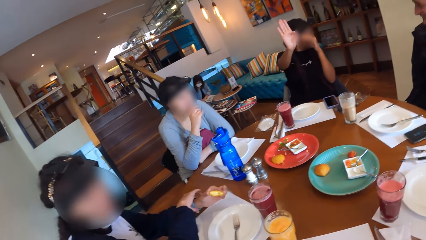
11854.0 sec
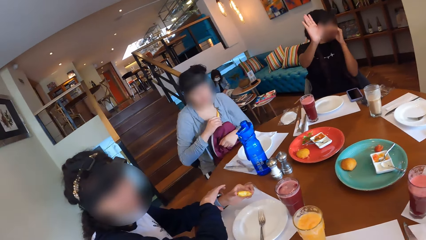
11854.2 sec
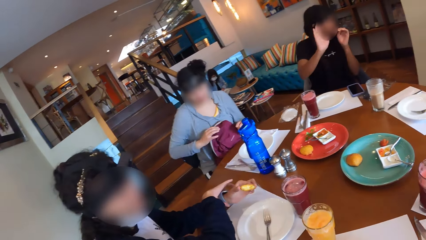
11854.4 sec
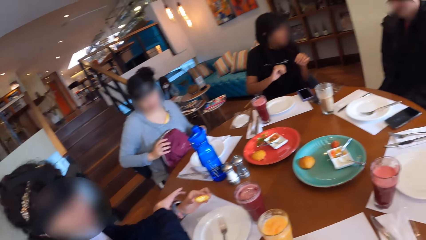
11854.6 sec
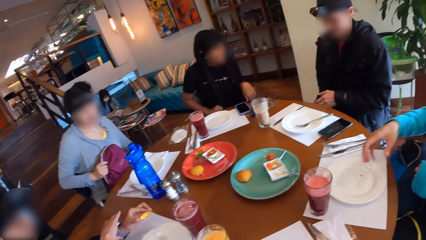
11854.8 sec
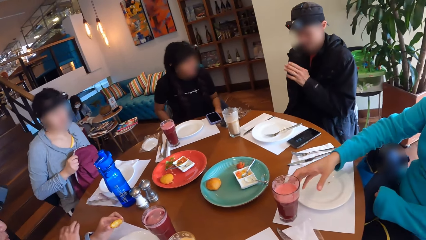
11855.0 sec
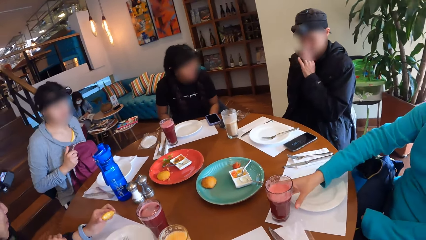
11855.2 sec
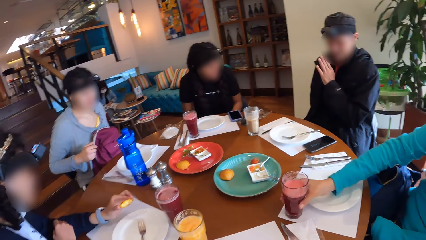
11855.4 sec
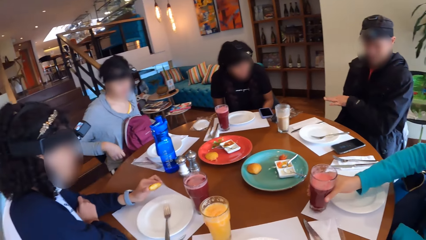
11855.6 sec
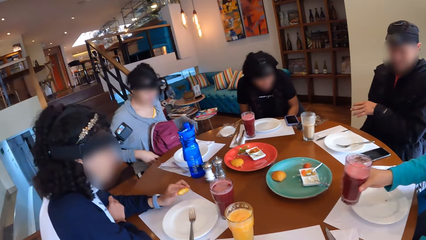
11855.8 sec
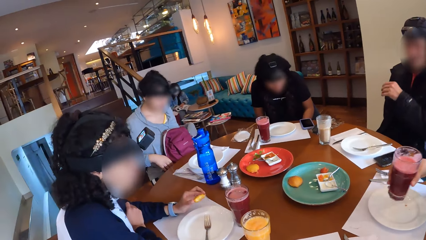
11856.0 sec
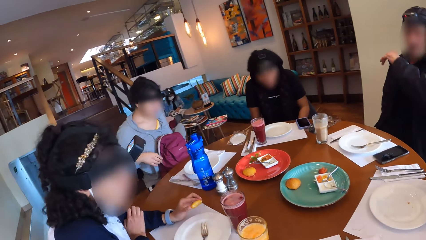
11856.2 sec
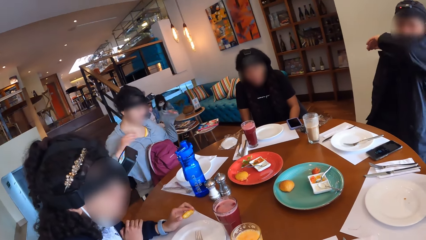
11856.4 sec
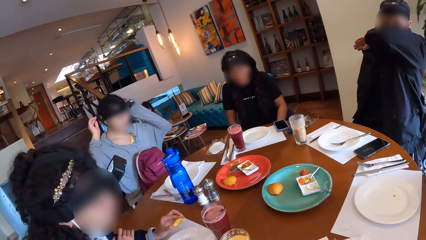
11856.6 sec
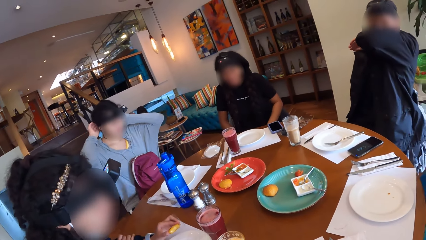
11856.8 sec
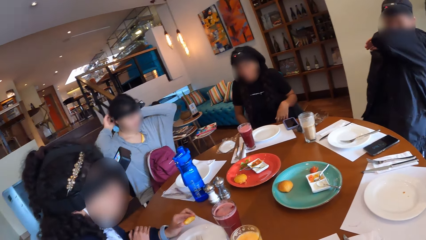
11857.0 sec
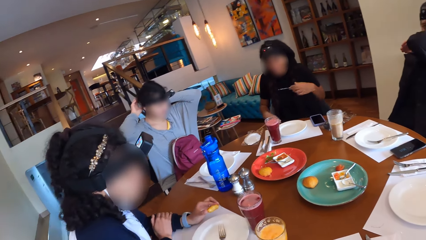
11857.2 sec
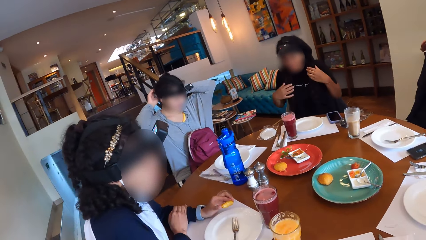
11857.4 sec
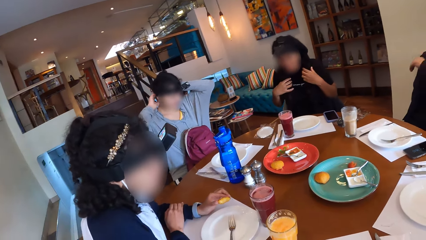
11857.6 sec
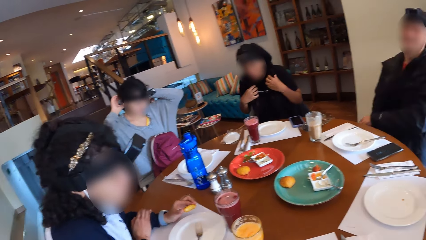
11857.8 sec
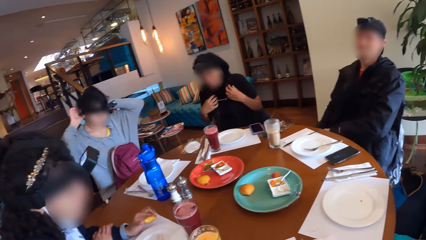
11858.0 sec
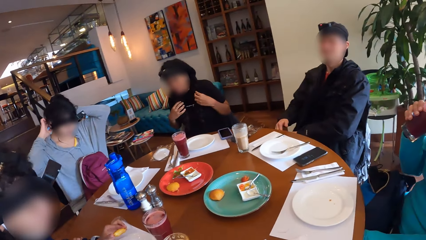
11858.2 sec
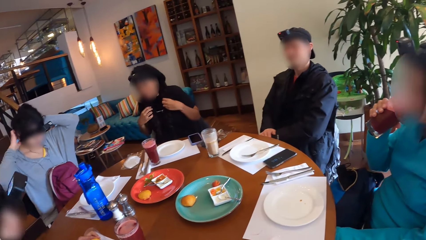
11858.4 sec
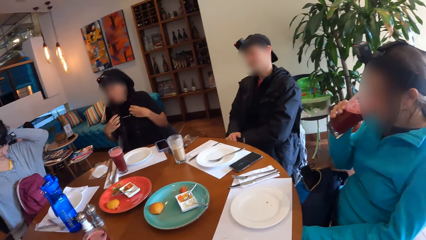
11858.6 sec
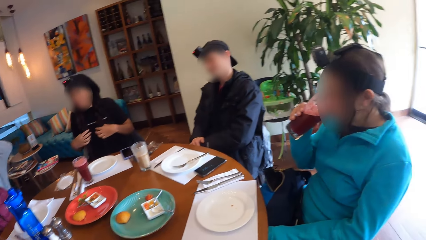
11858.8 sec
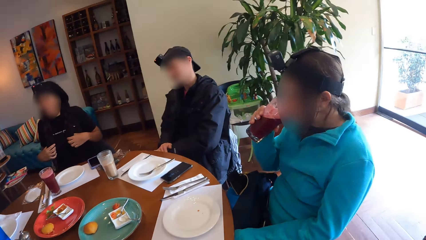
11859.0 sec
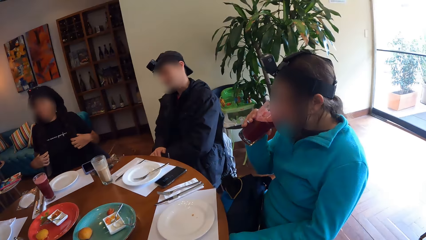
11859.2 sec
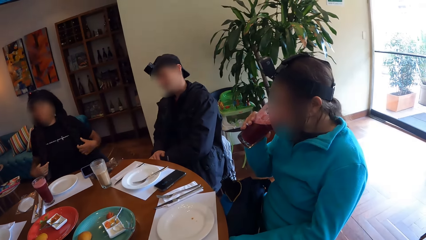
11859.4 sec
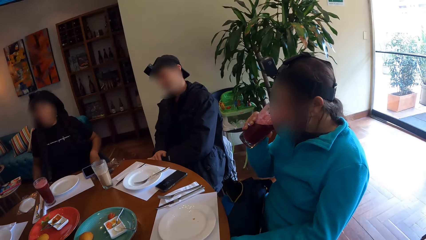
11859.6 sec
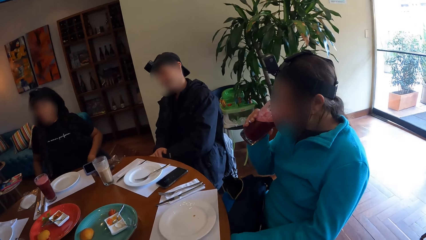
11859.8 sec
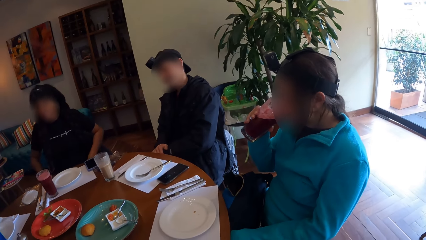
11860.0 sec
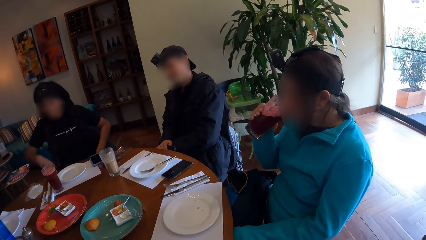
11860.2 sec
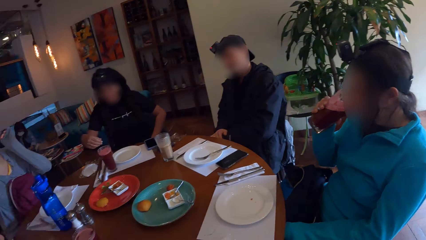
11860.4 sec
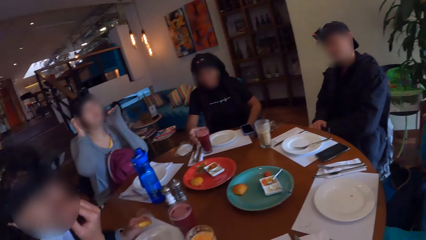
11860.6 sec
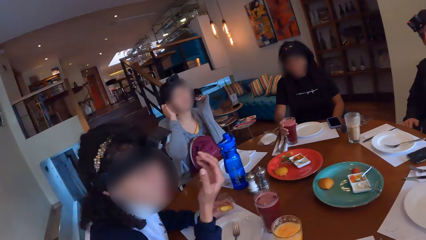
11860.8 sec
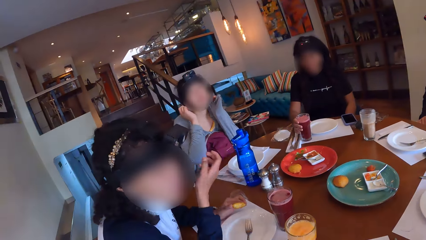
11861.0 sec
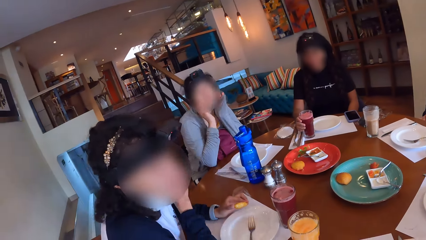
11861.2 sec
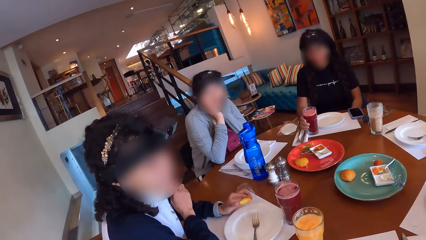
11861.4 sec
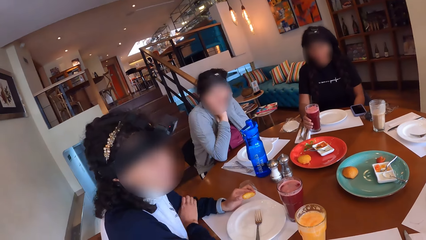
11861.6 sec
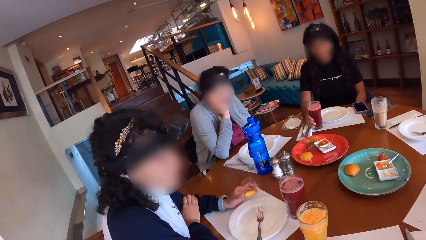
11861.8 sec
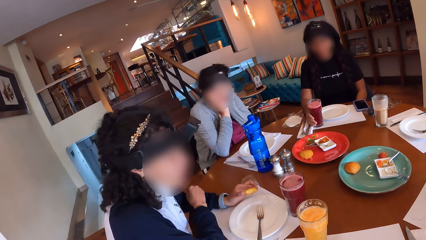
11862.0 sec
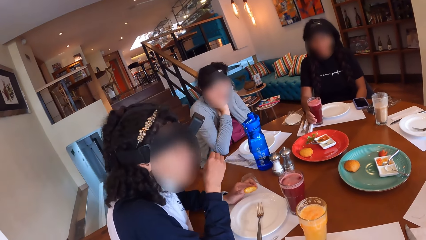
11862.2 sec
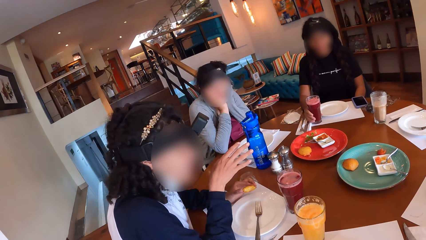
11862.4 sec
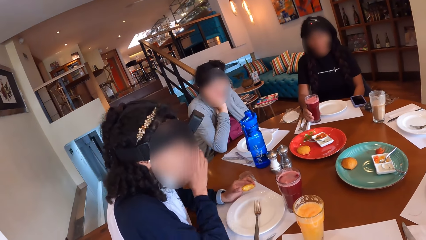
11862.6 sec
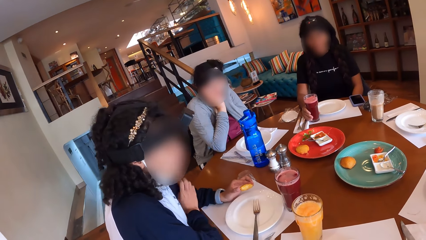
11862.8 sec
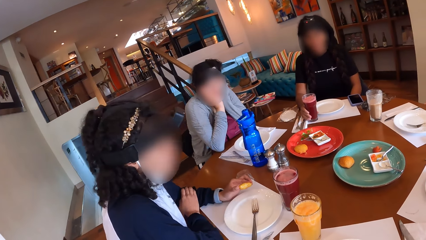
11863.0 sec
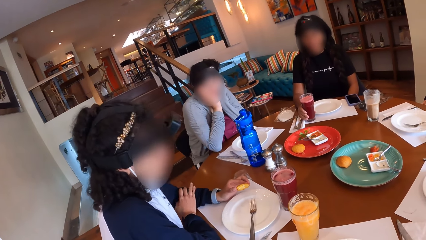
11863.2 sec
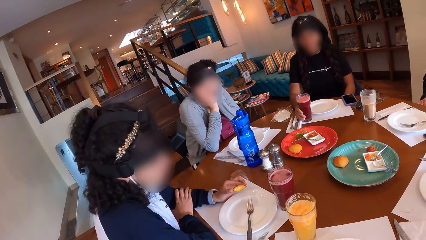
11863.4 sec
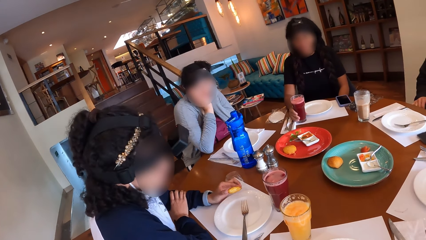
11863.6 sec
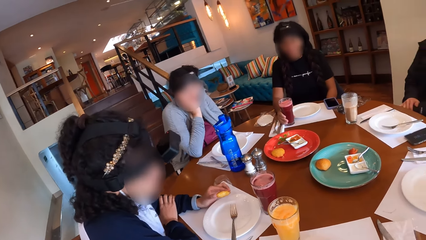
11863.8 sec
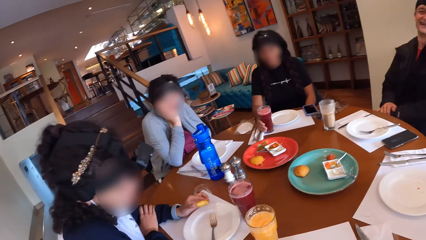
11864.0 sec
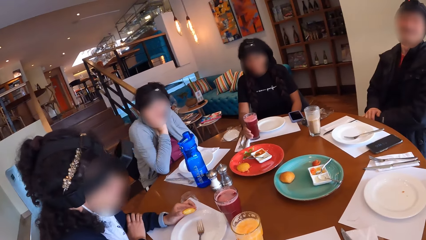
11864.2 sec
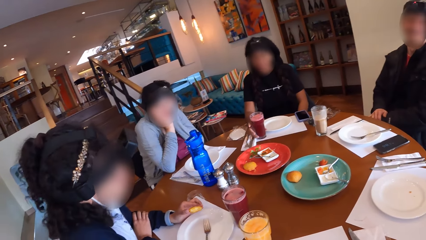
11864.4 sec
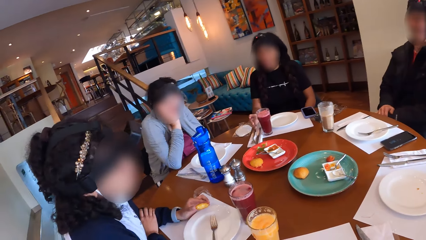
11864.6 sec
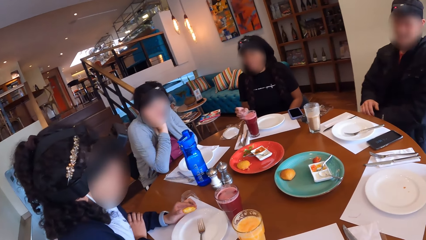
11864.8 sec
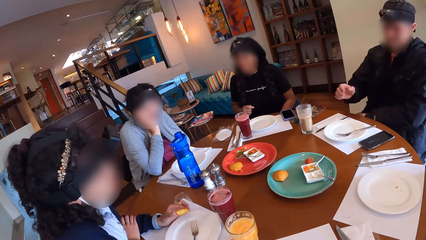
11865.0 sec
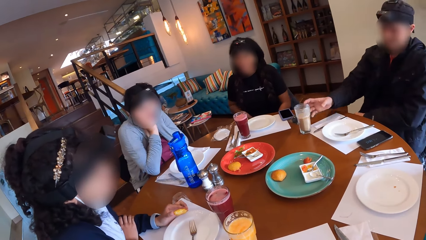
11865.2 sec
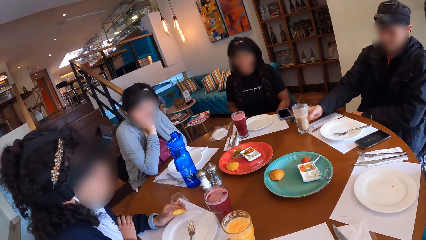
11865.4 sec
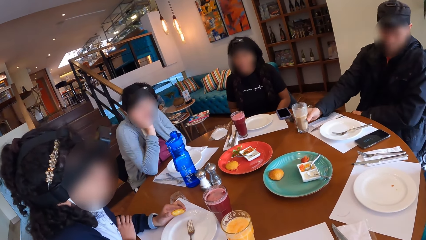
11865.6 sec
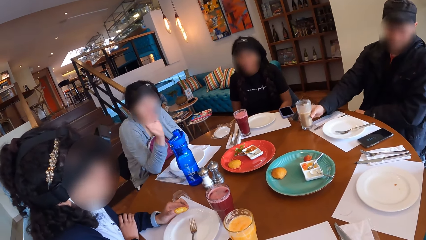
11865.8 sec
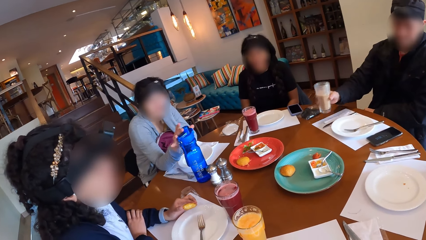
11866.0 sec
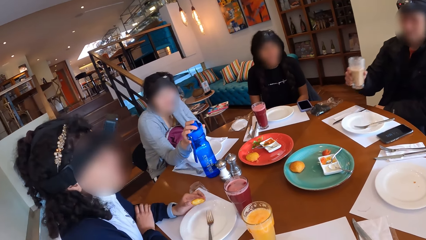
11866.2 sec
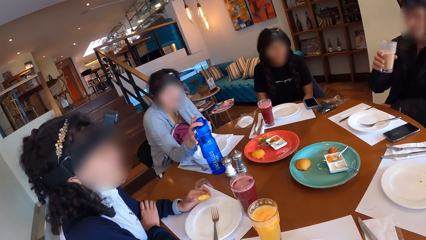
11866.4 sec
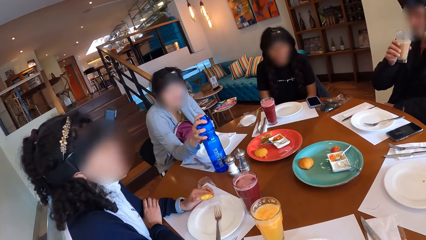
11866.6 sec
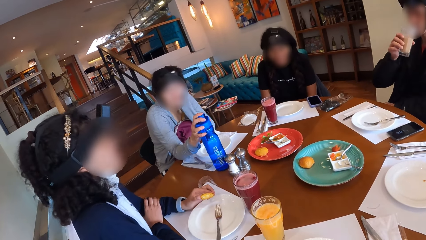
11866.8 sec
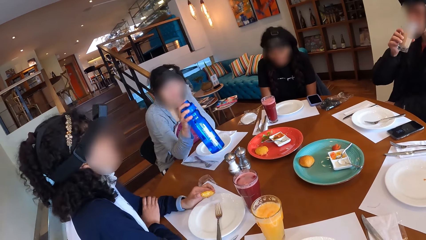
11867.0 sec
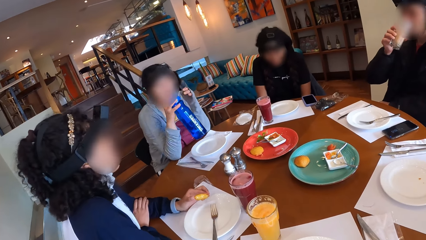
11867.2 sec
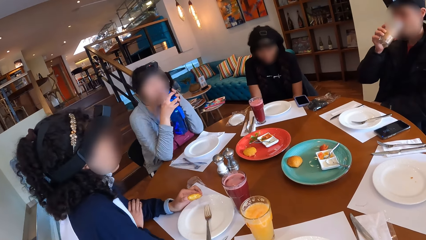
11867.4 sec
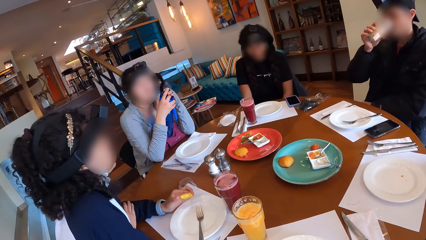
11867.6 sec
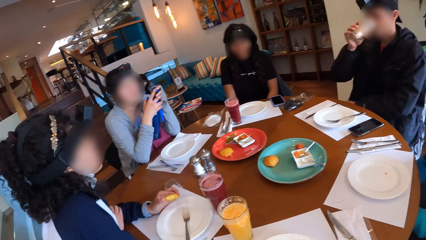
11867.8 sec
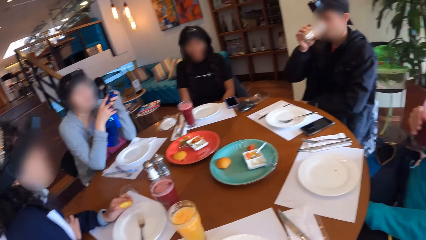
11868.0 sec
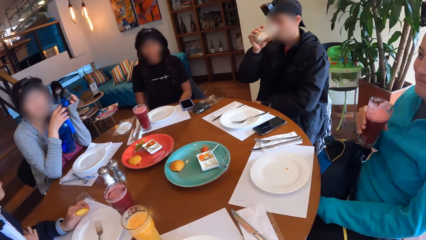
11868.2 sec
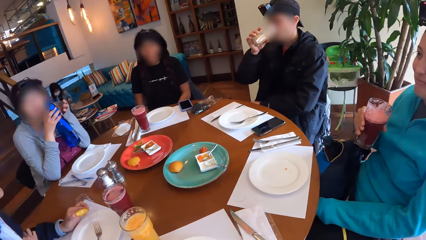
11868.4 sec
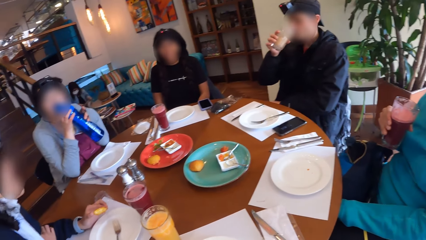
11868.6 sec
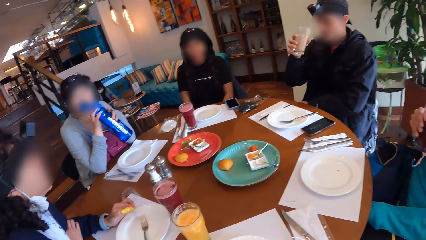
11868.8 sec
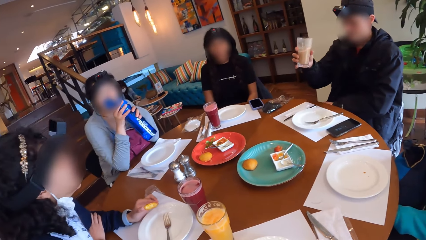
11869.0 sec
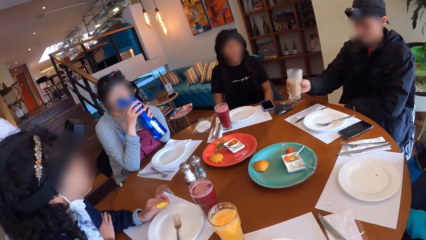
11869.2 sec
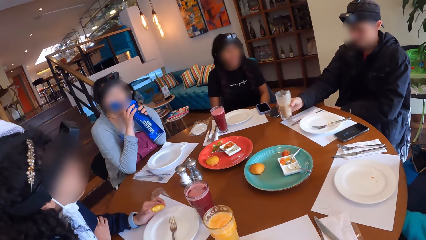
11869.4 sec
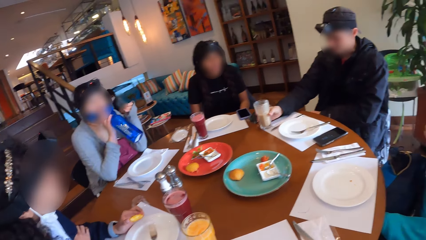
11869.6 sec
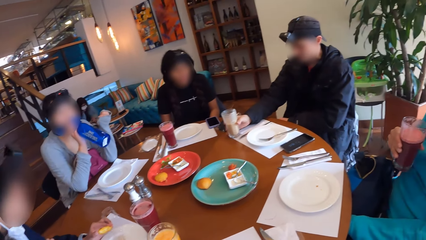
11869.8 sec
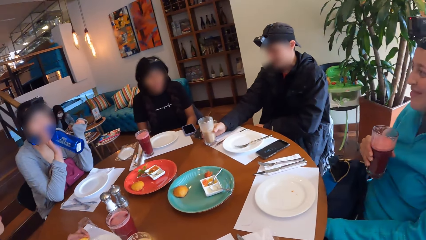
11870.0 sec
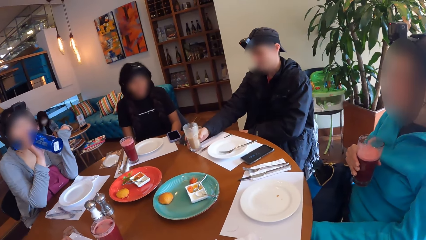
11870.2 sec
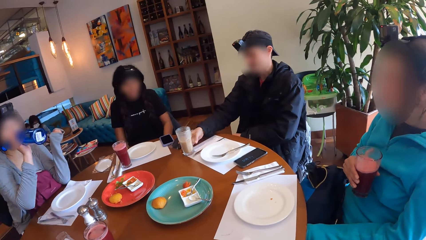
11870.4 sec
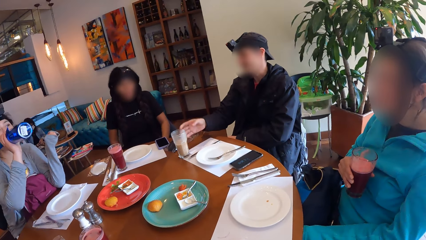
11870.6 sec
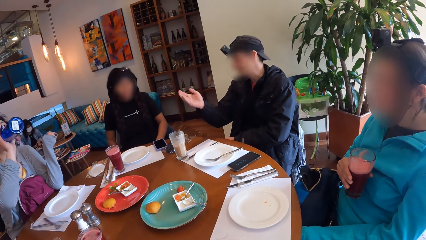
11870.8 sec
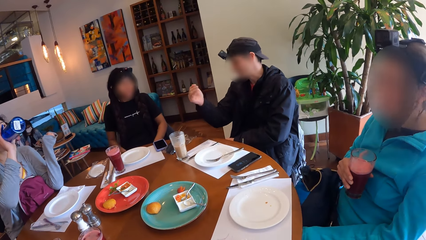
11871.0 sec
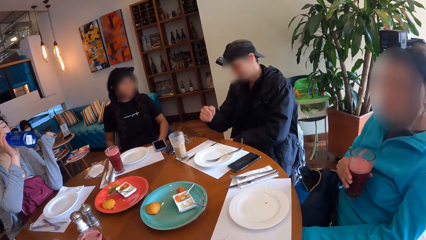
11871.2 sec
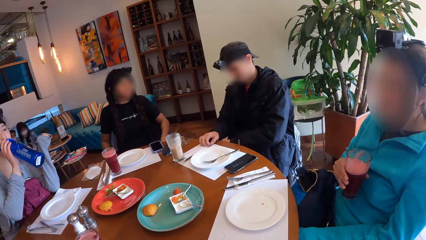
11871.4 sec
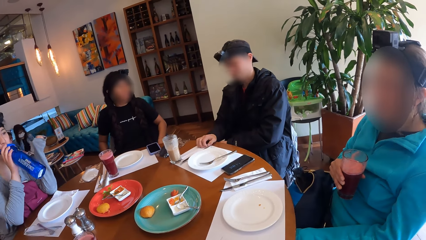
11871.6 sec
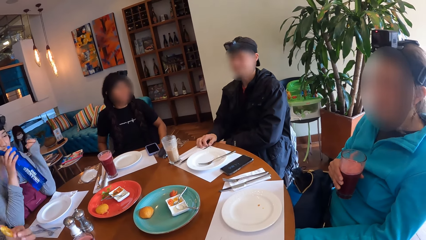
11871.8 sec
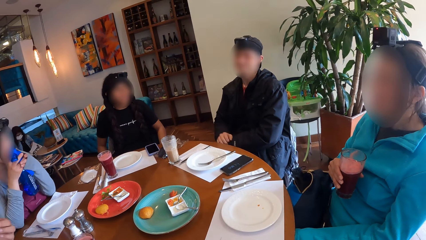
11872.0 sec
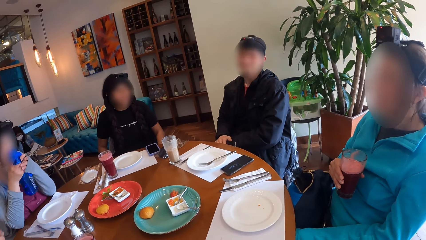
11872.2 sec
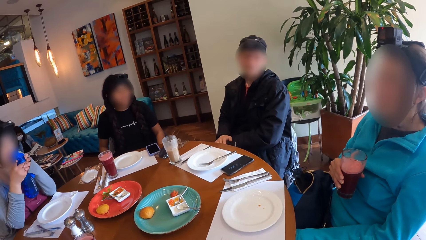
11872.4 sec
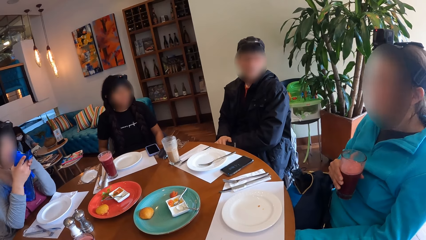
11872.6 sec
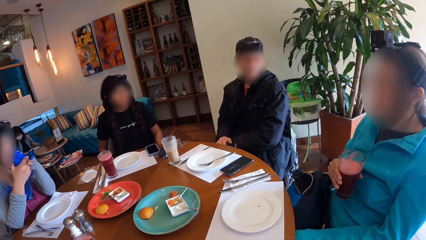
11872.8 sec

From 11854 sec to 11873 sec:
A woman converses with the colleagues. Another woman adjusts the bag on her lap with her hands. A third woman picks a cup of juice on the table with her right hand. A man bends his elbow. The third woman drinks from the cup of juice in her right hand. The camera wearer looks at the colleagues. A fourth woman touches the cup of juice on the table with her right hand. A fifth woman converses with the colleagues. Another man picks the cup of juice on the table with his right hand. The second woman picks a water bottle on the table with her right hand. The other man drinks from the cup of juice in his right hand. The second woman opens the water bottle in her right hand with her left hand. The other man drops the cup of juice on the table with his right hand. The first man touches a glass. The second woman drinks from the water bottle in her right hand. The camera wearer looks at the colleagues. The first man moves a hand.
